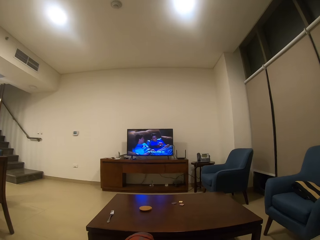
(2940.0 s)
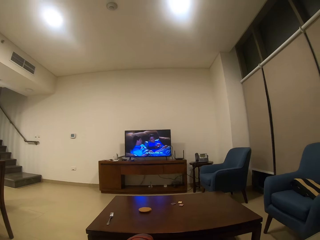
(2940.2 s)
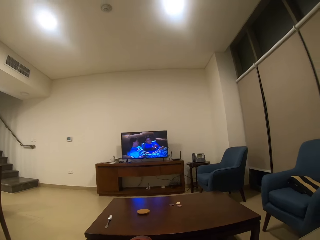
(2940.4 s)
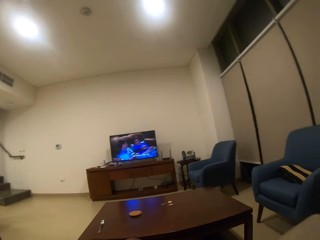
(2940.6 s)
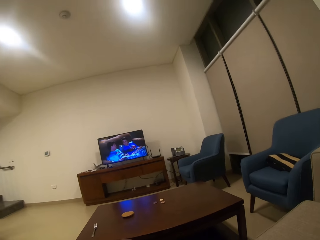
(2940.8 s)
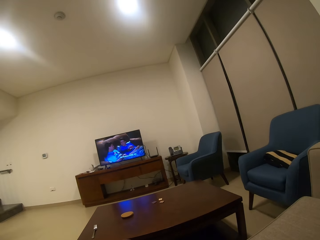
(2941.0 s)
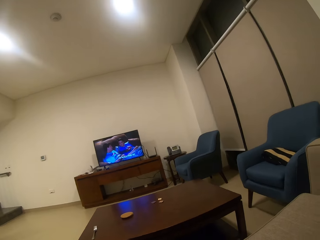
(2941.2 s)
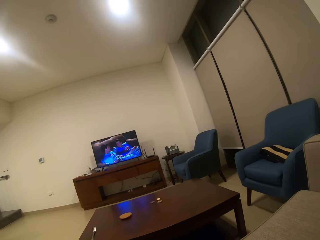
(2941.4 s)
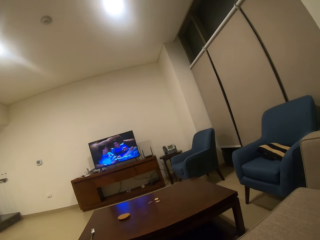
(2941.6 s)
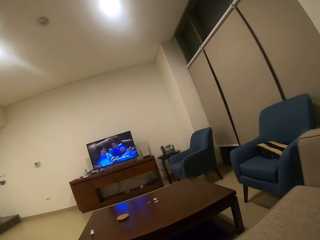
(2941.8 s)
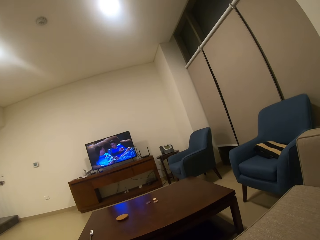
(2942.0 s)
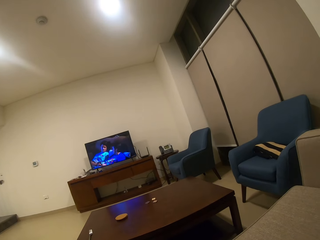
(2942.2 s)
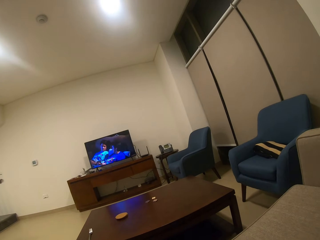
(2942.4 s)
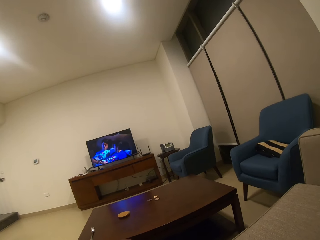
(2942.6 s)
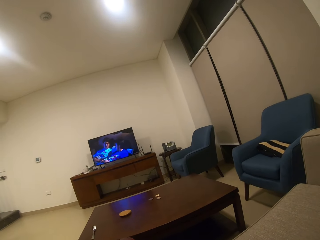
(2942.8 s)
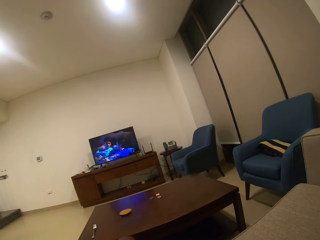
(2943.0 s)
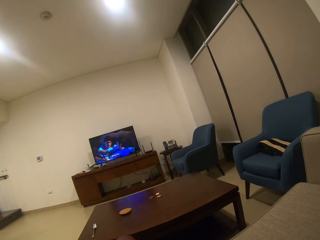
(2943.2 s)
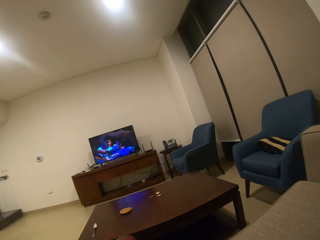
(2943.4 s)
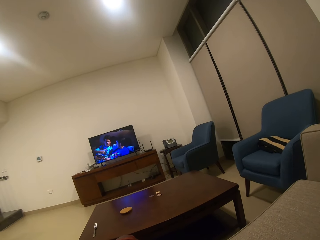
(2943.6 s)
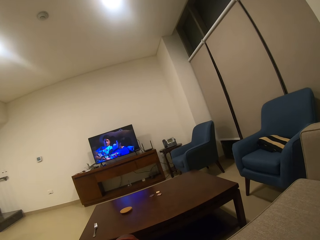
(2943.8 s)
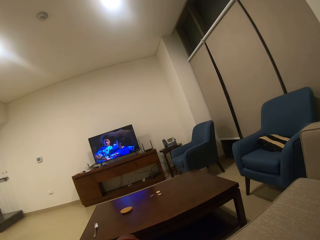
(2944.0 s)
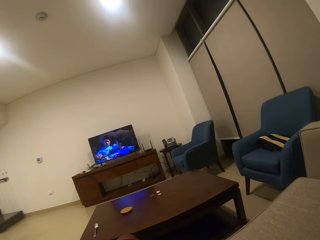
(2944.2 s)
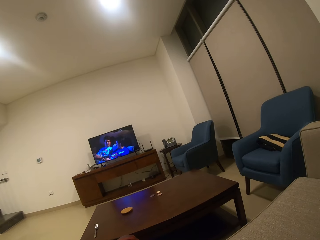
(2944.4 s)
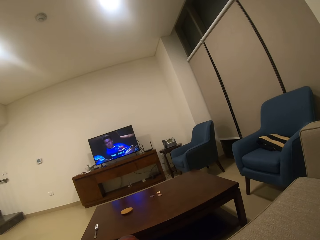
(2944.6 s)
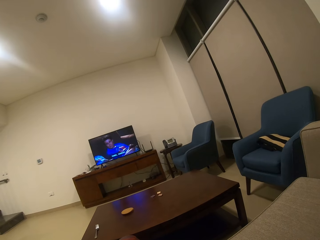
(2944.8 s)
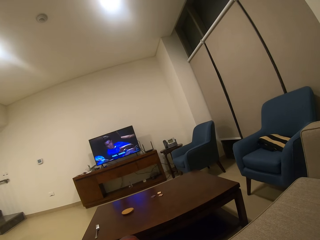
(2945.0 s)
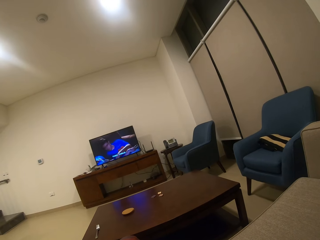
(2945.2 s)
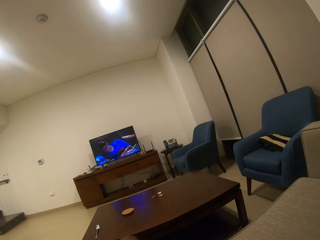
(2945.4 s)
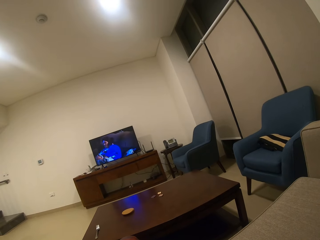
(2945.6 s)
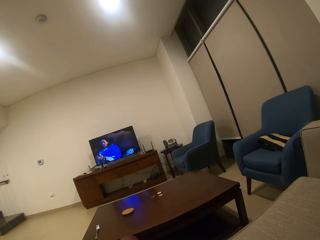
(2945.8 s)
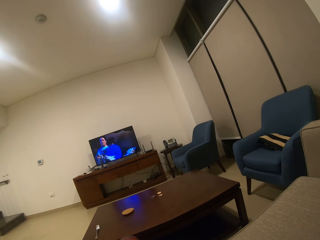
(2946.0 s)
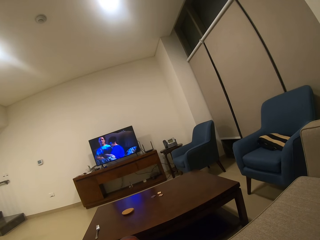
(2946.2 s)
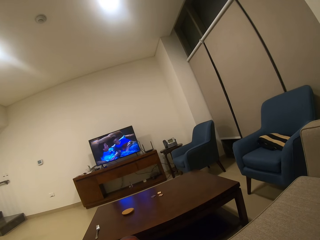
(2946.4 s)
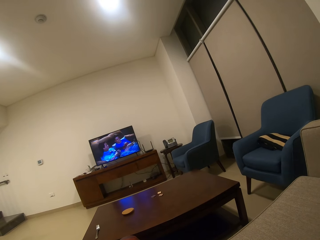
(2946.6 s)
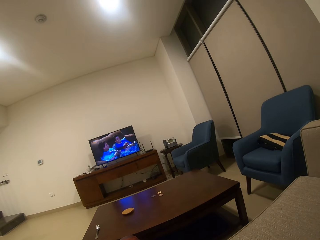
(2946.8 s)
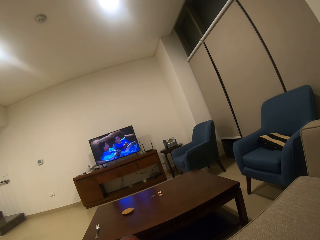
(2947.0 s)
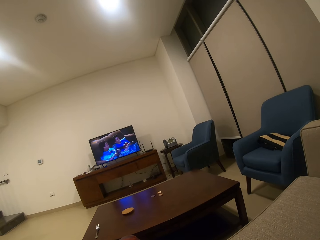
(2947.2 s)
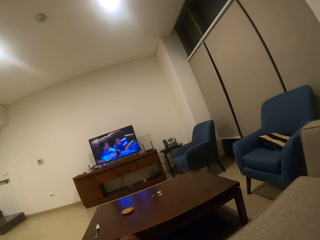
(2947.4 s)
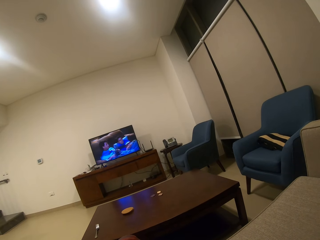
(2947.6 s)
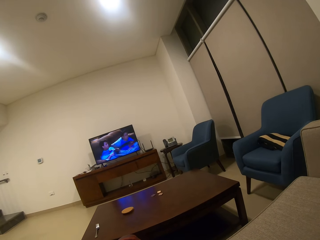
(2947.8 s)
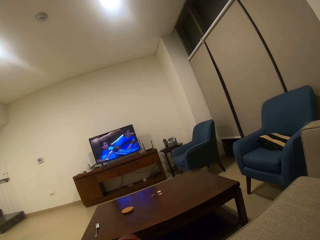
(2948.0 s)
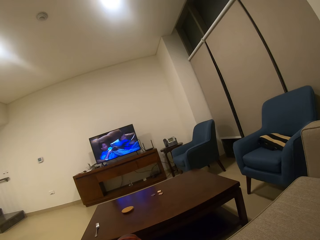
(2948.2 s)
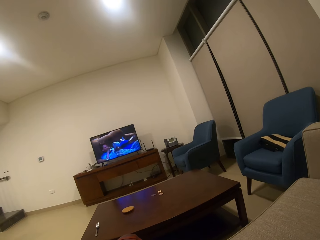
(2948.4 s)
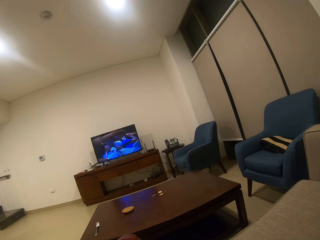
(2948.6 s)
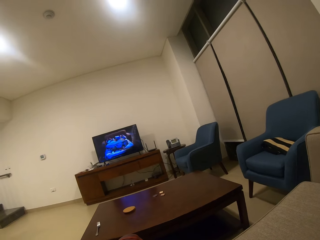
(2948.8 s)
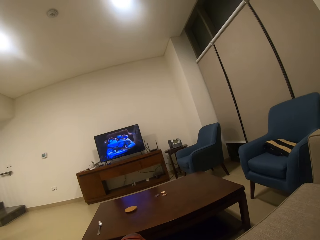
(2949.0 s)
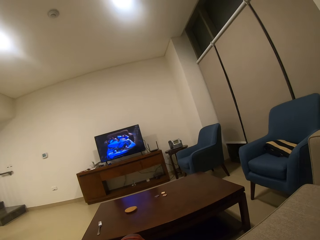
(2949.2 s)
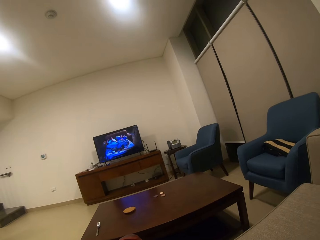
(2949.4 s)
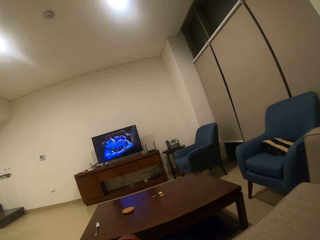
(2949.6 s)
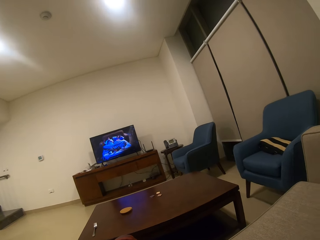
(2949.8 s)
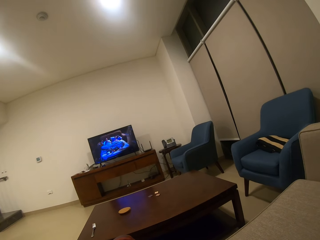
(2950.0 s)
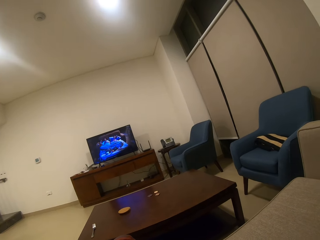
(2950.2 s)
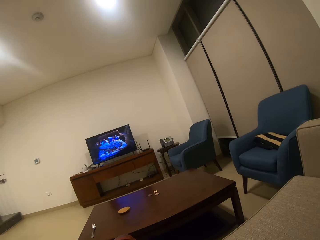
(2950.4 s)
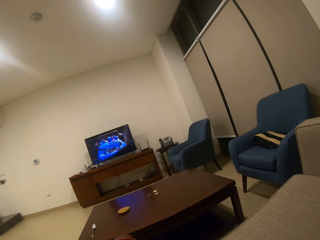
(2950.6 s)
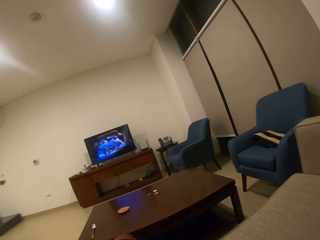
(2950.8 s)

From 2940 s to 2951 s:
The camera wearer looks around. They watch the television.

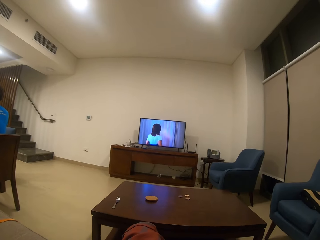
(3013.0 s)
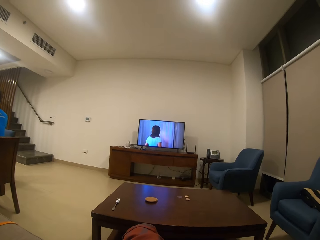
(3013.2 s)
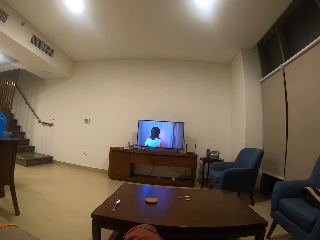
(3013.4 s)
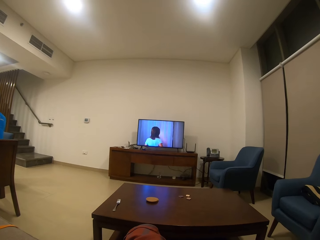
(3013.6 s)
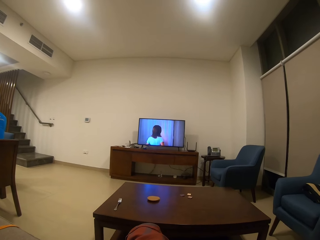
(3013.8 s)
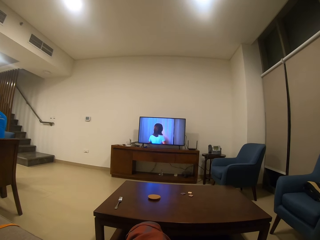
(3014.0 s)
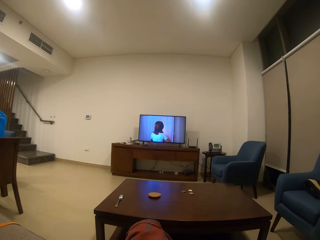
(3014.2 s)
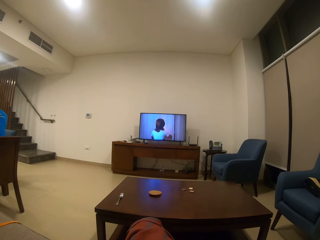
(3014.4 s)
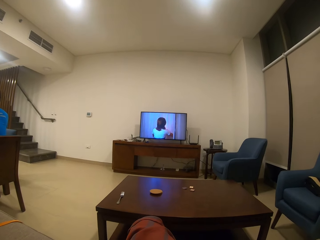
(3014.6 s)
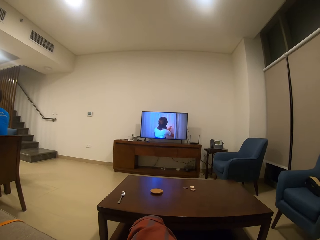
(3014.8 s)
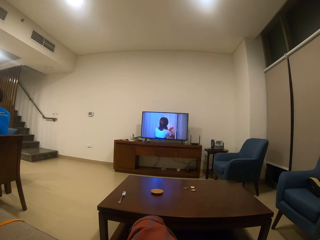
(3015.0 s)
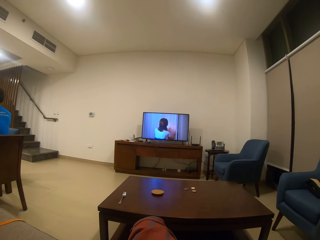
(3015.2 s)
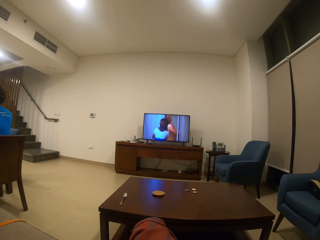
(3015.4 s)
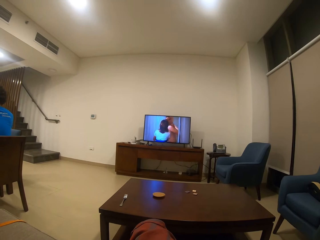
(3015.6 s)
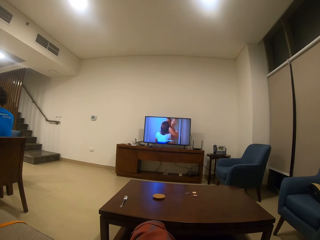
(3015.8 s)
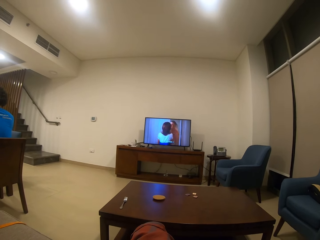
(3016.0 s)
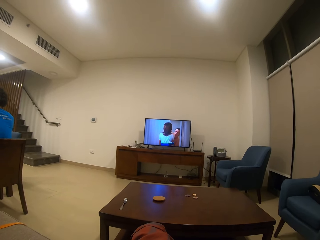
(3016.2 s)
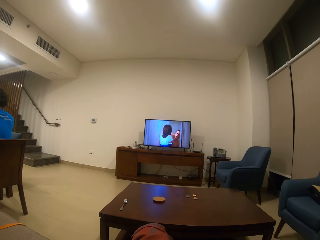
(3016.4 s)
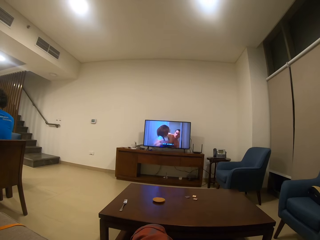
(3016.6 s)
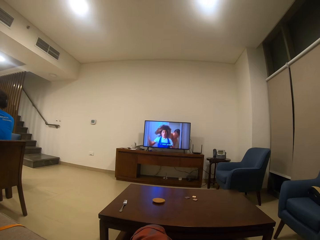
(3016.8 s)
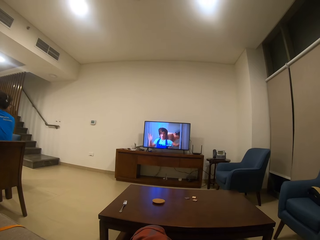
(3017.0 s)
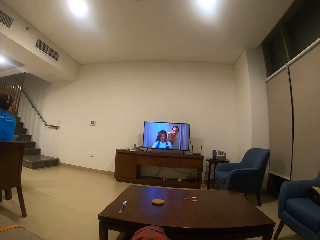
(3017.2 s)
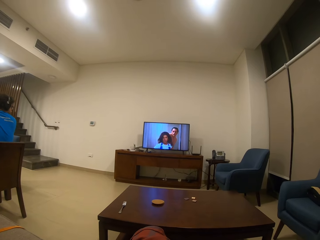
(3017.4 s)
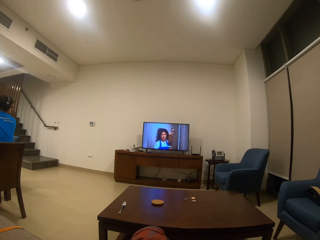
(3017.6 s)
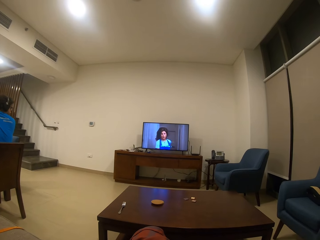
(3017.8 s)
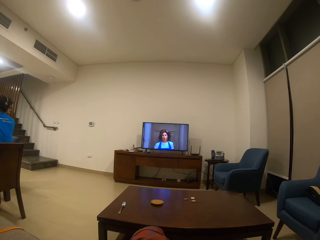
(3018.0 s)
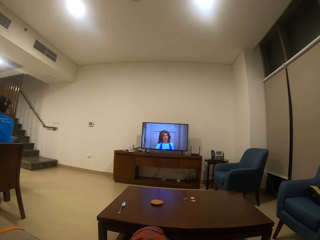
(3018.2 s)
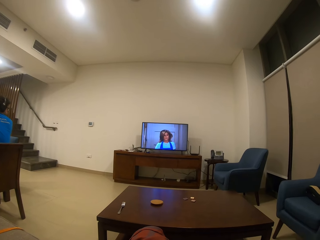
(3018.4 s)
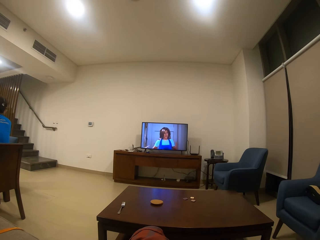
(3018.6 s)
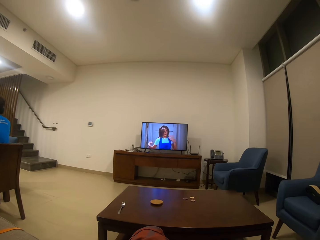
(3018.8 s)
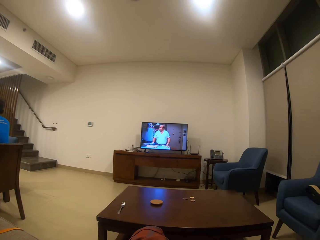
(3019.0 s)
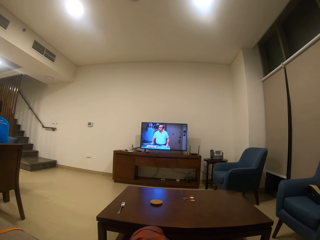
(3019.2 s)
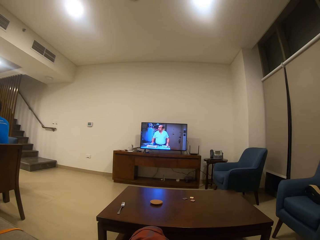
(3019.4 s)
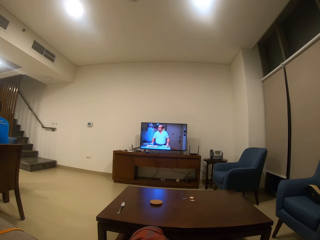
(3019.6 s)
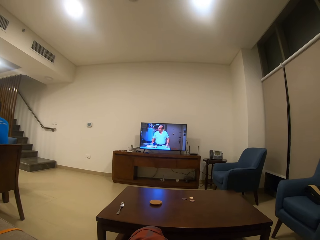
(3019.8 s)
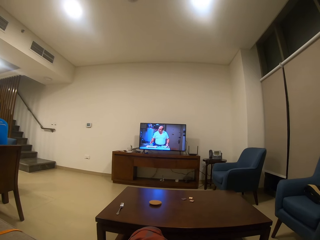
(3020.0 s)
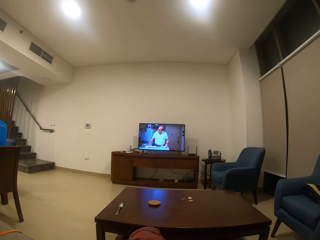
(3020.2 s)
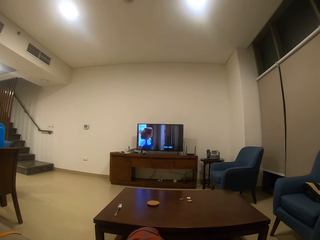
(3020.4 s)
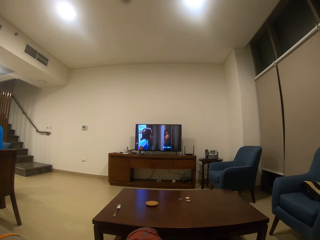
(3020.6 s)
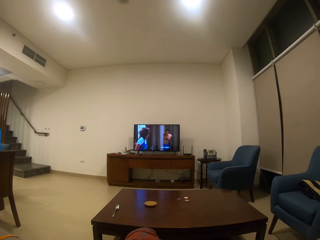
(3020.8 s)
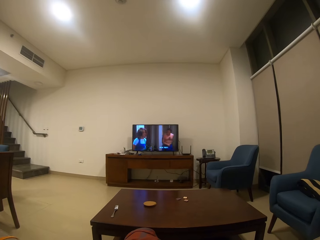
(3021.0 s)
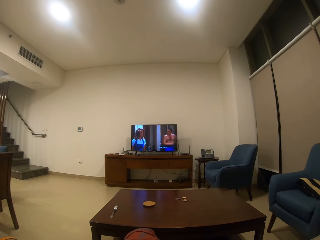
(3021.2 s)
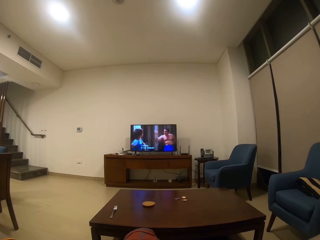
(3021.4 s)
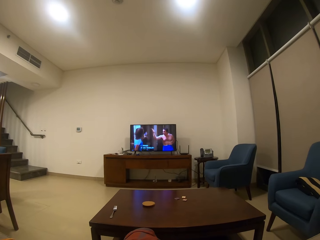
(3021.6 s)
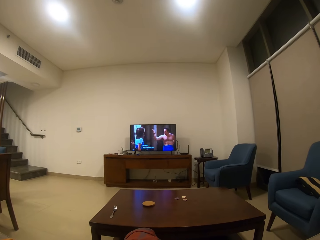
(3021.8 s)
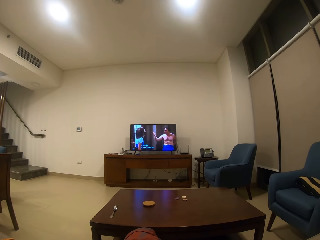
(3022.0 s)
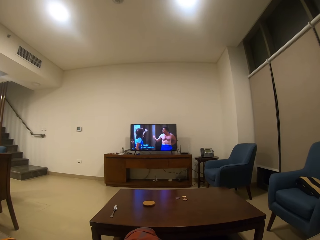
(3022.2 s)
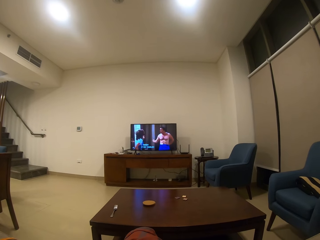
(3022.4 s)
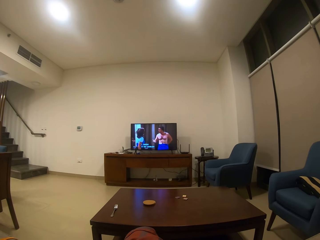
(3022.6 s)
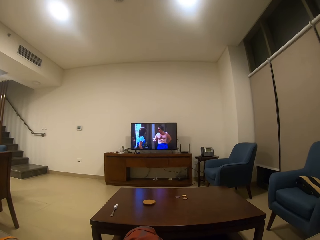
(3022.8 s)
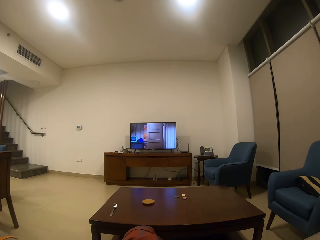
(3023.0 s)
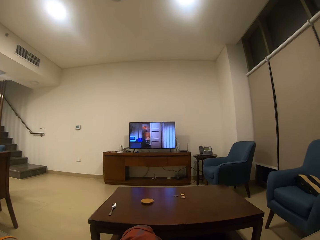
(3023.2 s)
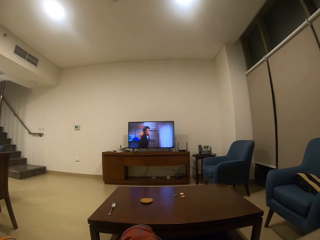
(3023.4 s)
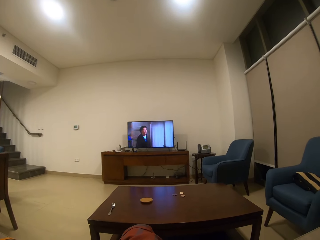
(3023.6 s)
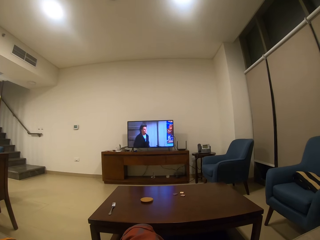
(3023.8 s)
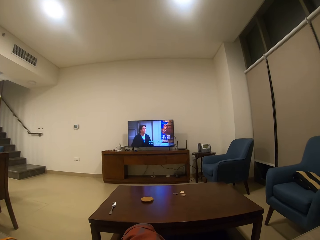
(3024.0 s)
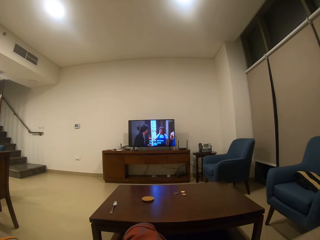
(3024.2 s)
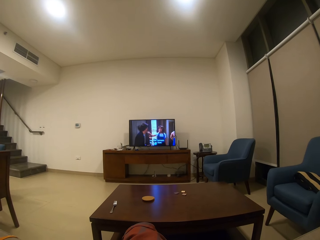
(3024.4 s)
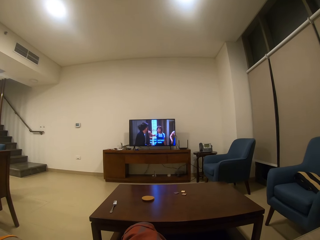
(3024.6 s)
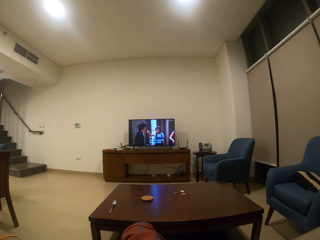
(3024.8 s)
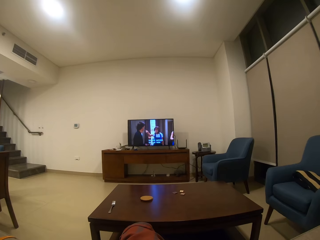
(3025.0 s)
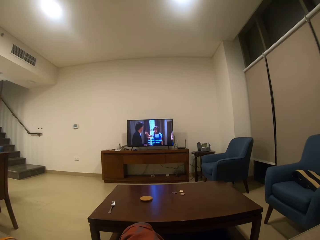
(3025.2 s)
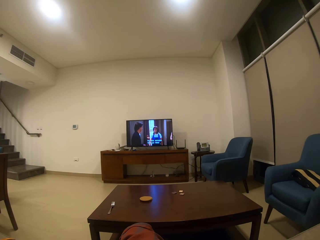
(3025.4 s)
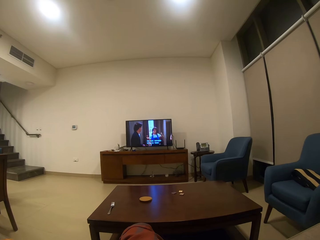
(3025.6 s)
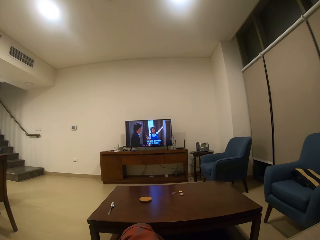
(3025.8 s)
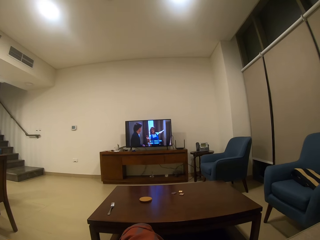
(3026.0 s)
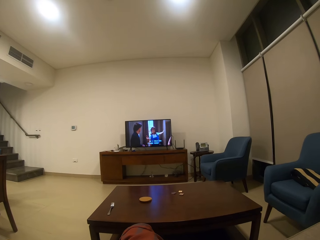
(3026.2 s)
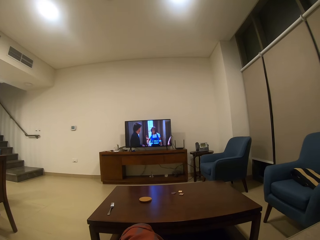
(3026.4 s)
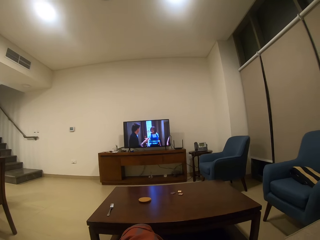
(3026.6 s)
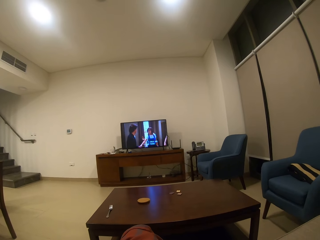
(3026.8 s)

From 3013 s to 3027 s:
The camera wearer eats a snack. A person looks at the television. The camera wearer watches the television.
